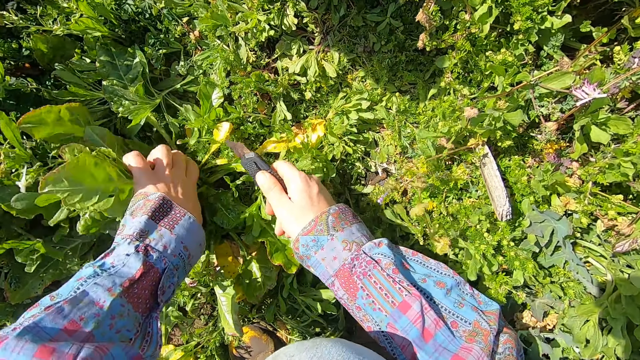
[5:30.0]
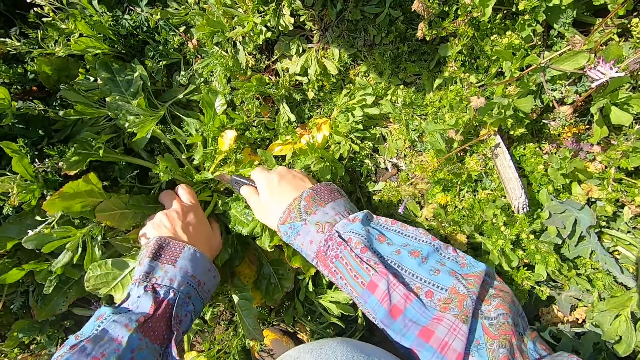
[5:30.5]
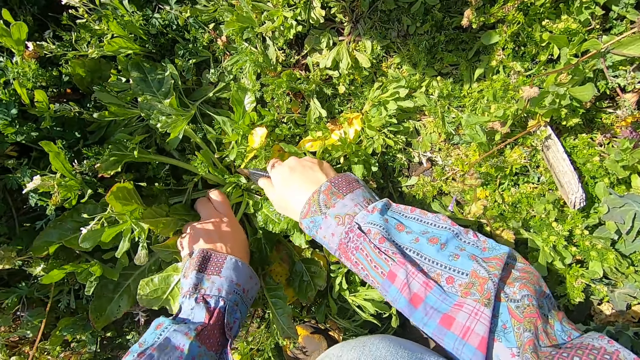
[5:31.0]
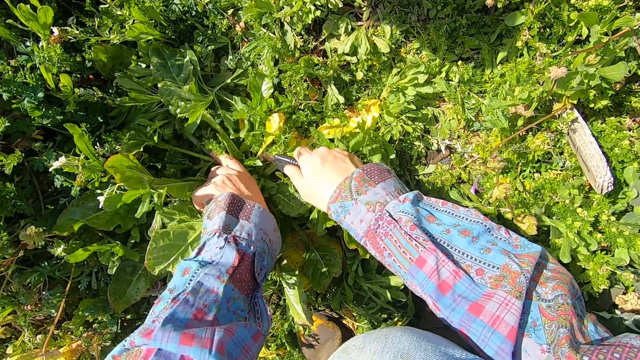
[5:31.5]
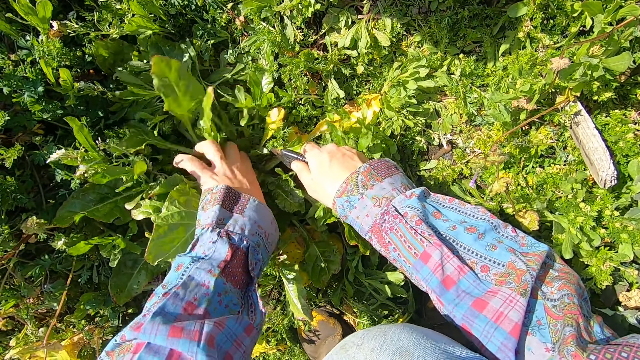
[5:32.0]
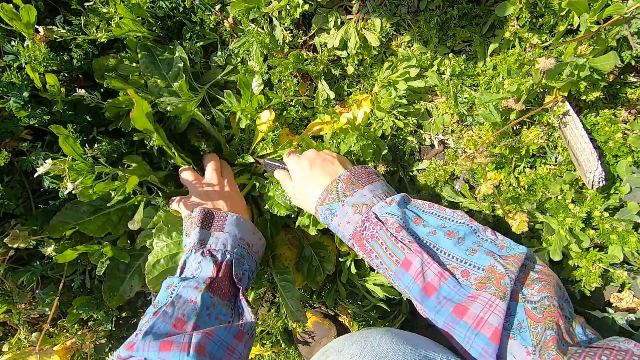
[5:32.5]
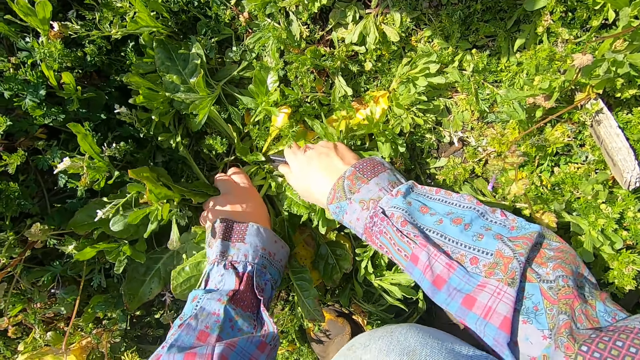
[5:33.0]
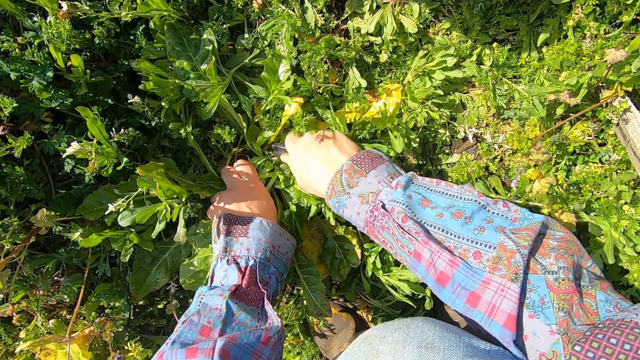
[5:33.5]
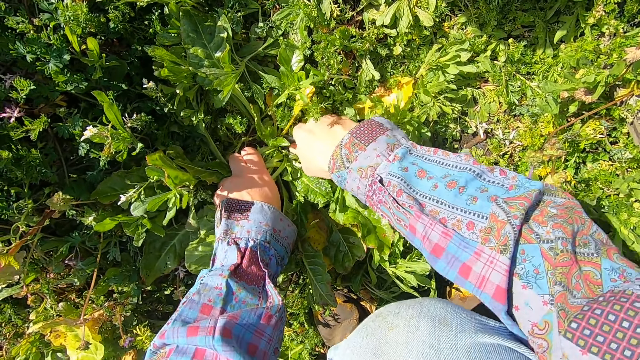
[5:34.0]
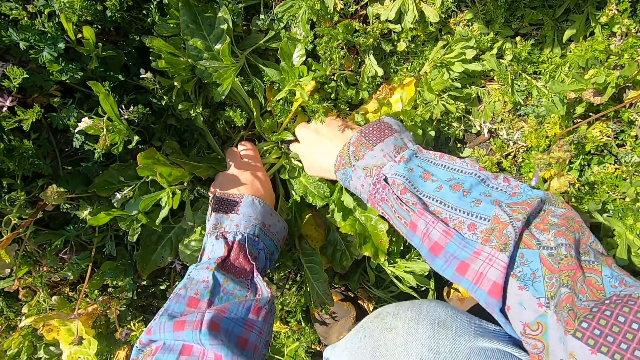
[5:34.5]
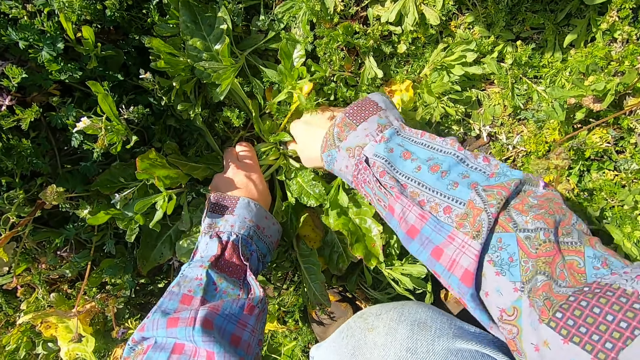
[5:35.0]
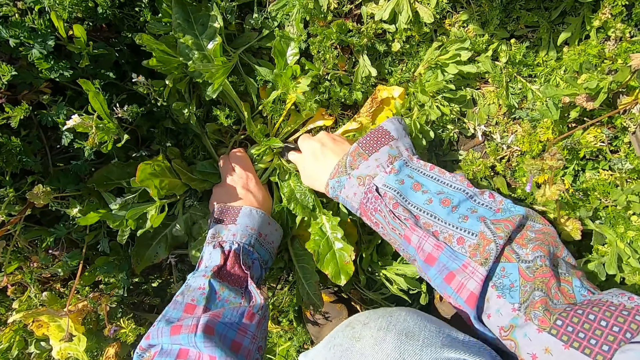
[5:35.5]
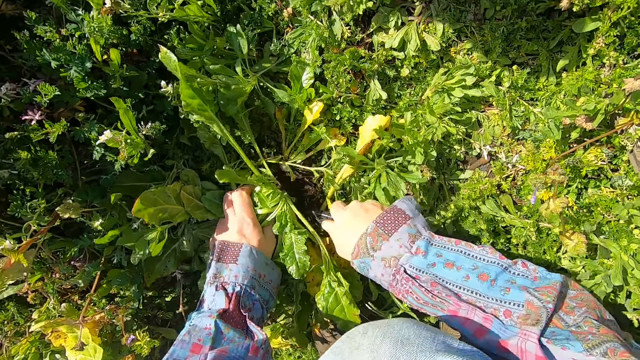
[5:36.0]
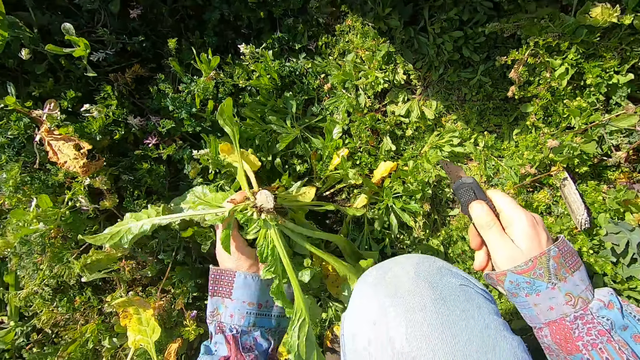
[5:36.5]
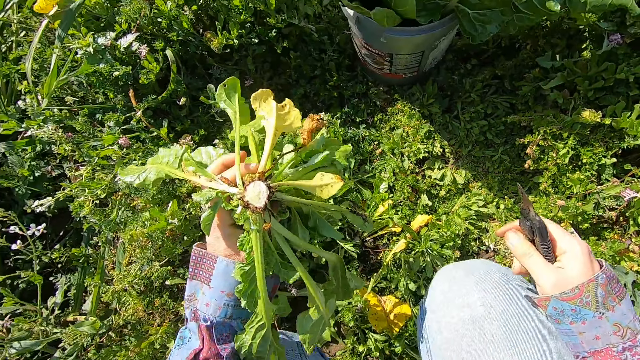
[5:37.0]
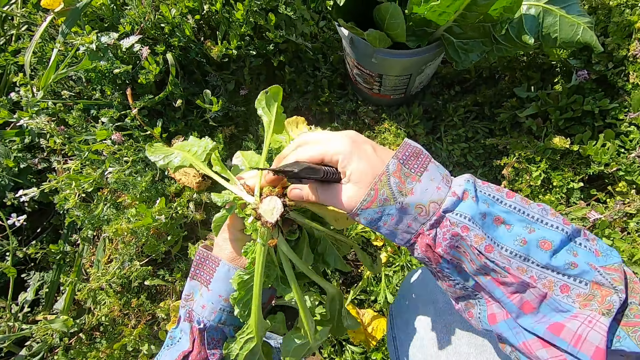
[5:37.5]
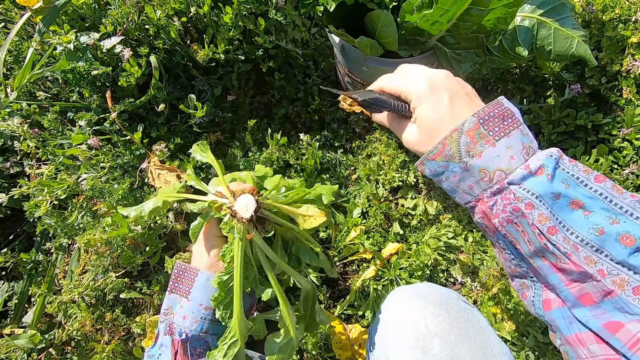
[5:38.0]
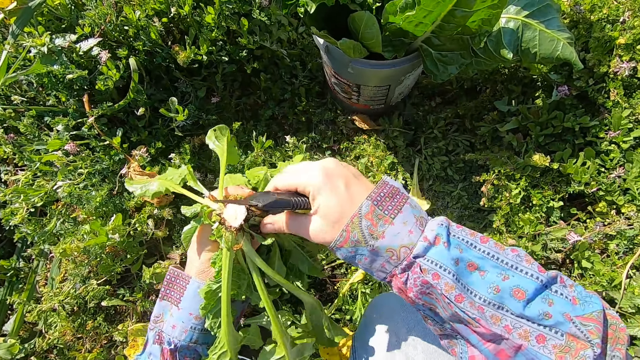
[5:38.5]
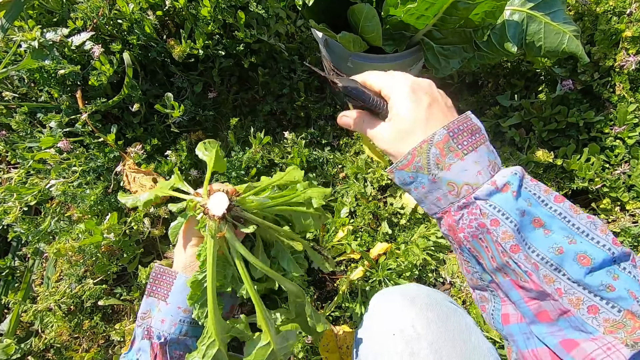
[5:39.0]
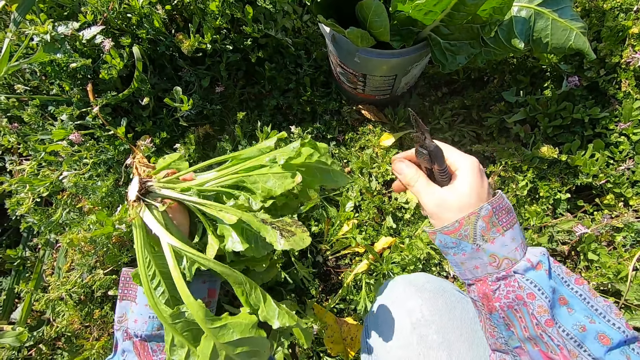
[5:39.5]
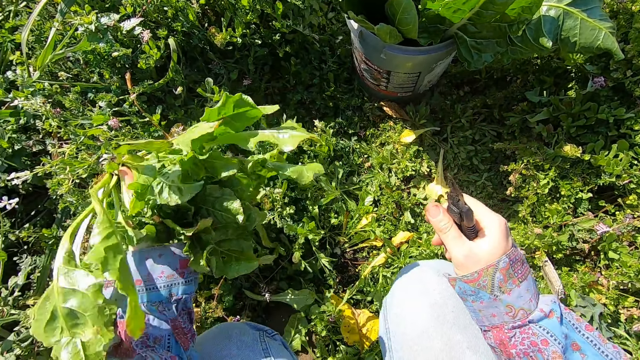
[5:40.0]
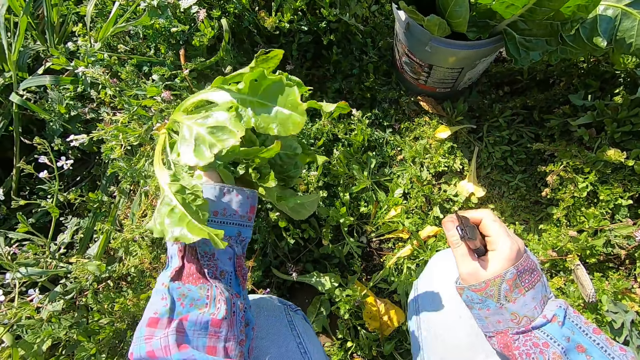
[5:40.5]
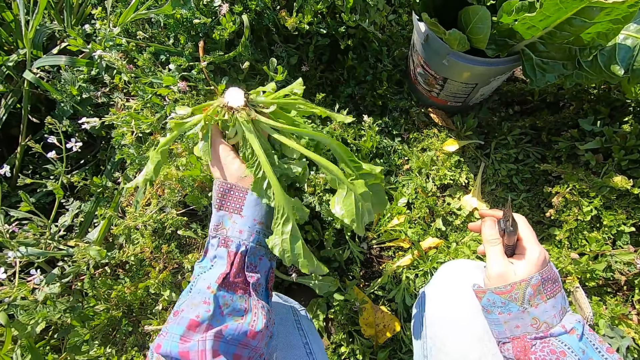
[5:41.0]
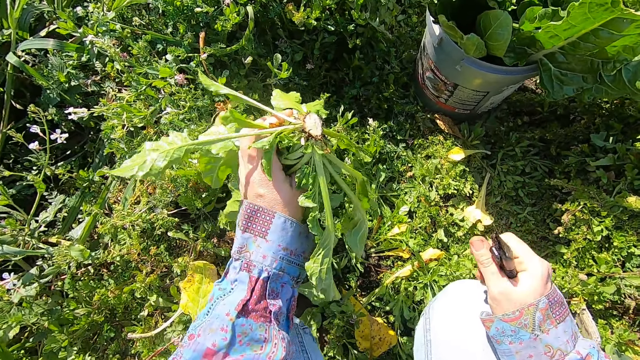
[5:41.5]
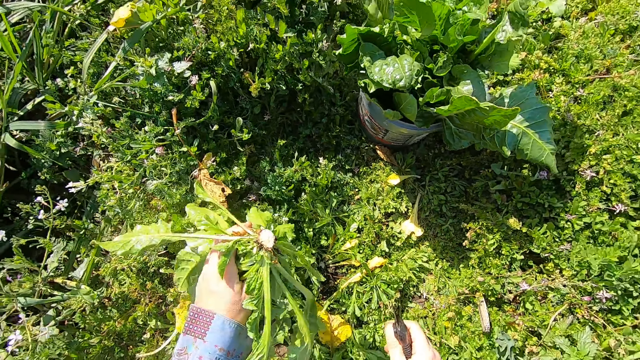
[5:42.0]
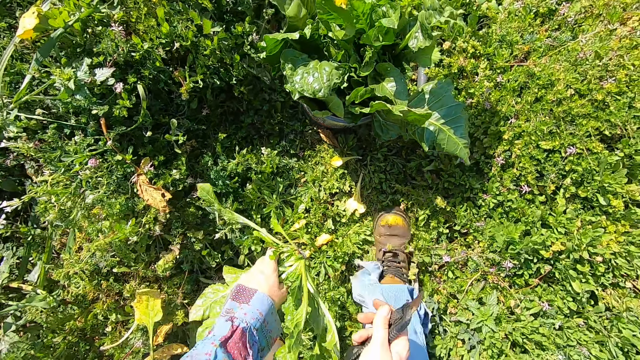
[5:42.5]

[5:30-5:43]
The camera wearer cuts a chard with the cutter. He removes the chard with his left hand. He breaks away bad branches from the chard with his right hand.

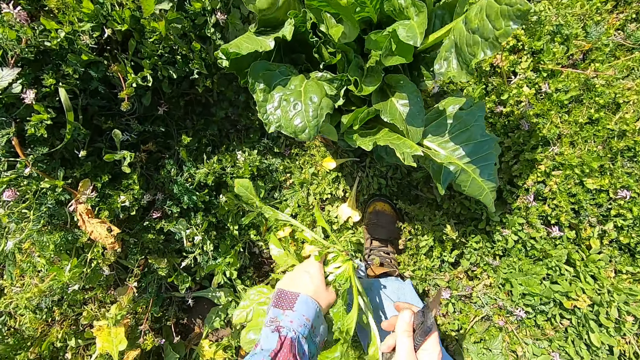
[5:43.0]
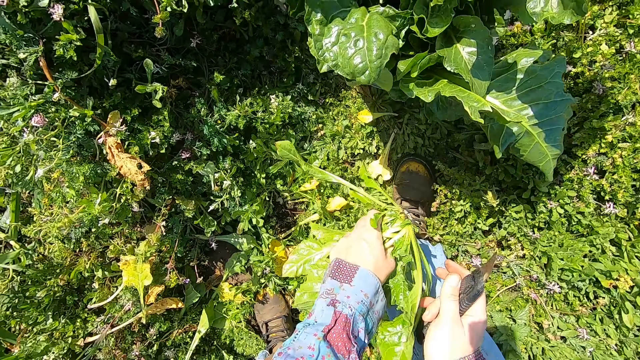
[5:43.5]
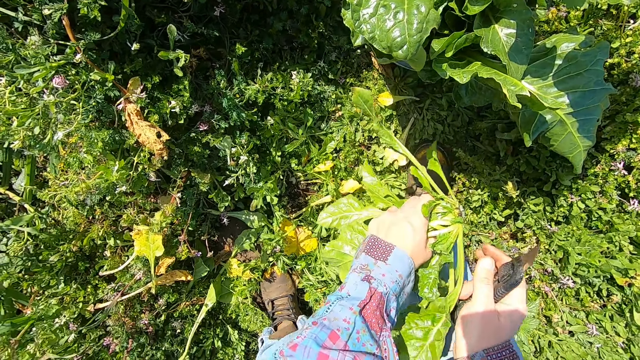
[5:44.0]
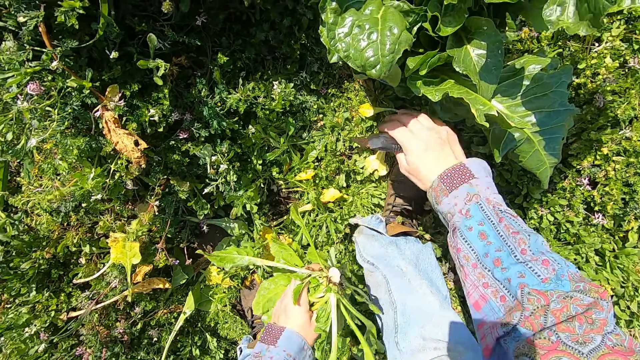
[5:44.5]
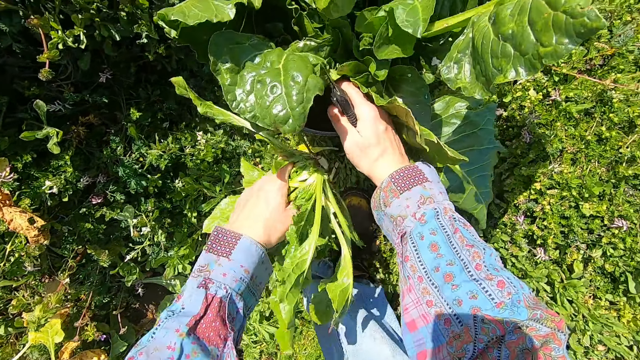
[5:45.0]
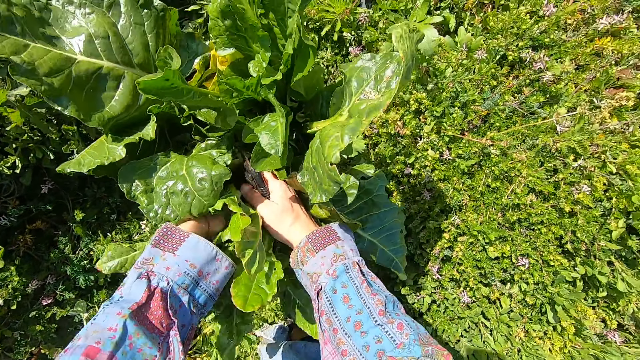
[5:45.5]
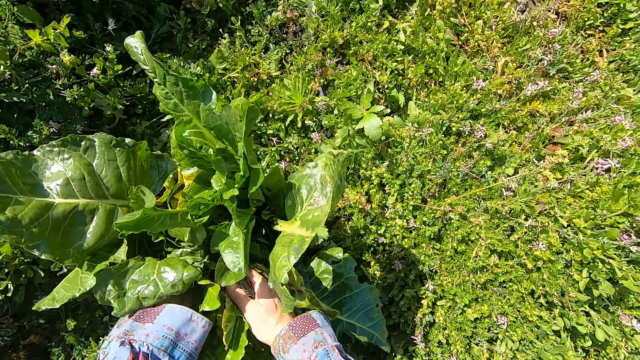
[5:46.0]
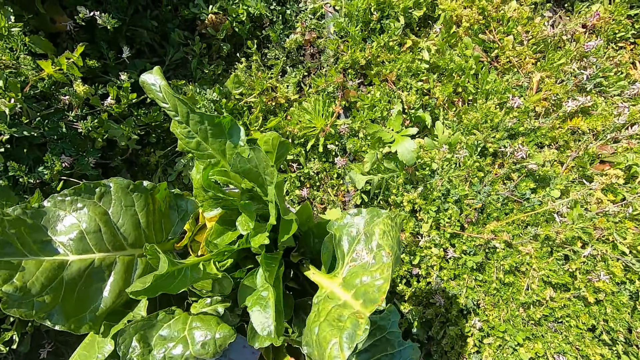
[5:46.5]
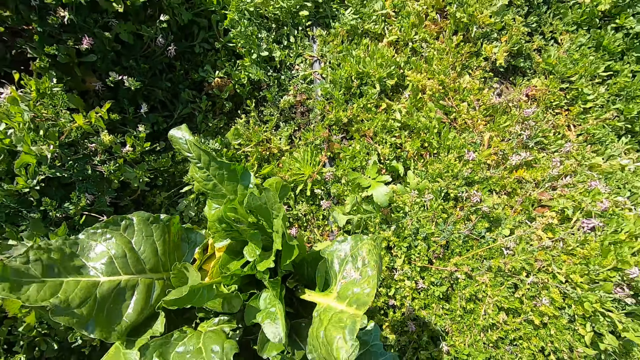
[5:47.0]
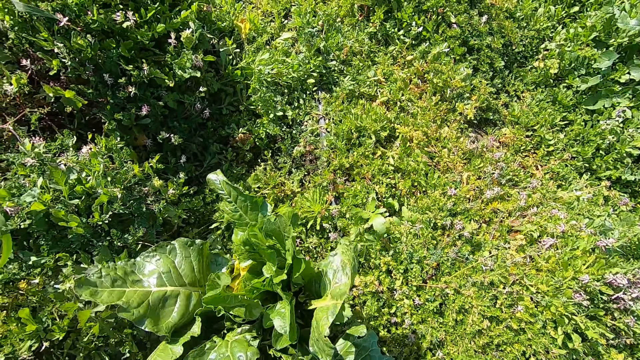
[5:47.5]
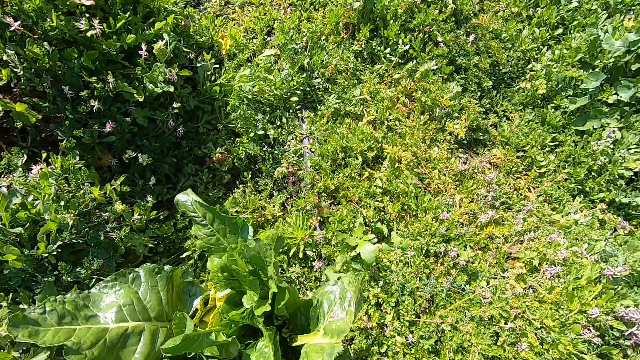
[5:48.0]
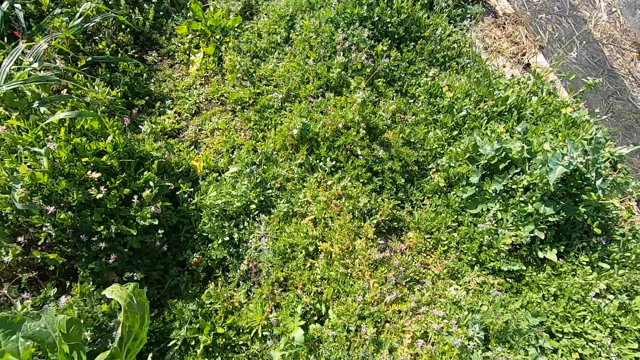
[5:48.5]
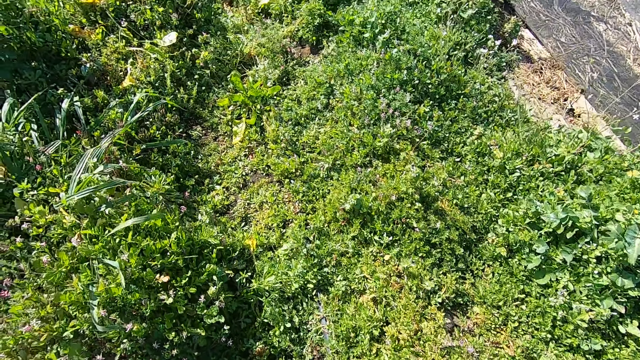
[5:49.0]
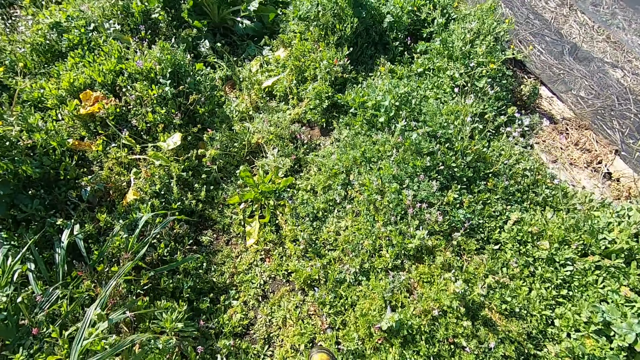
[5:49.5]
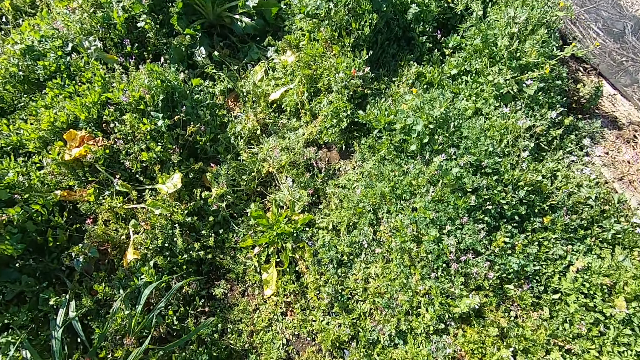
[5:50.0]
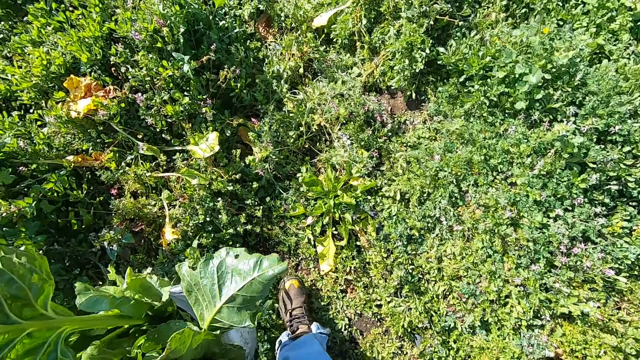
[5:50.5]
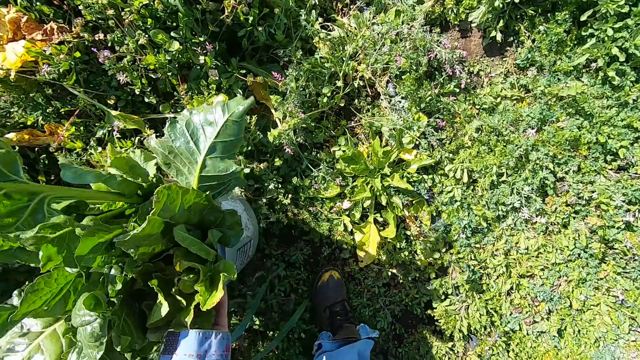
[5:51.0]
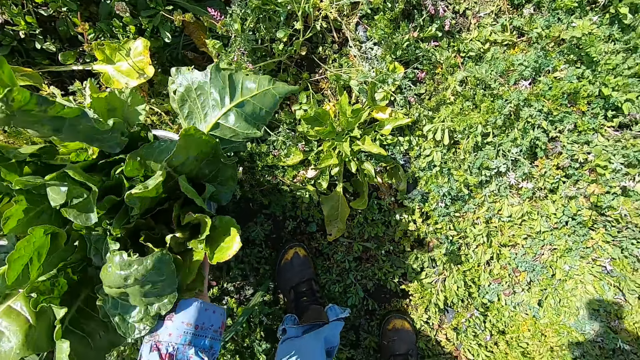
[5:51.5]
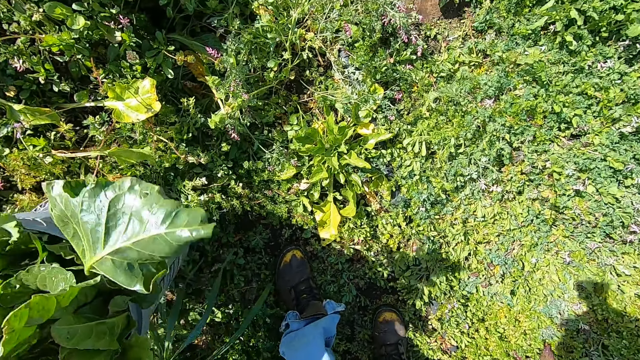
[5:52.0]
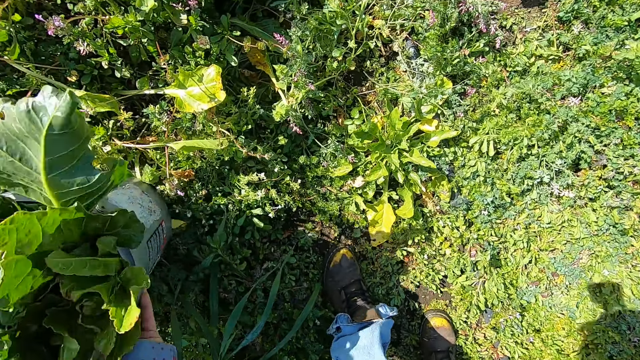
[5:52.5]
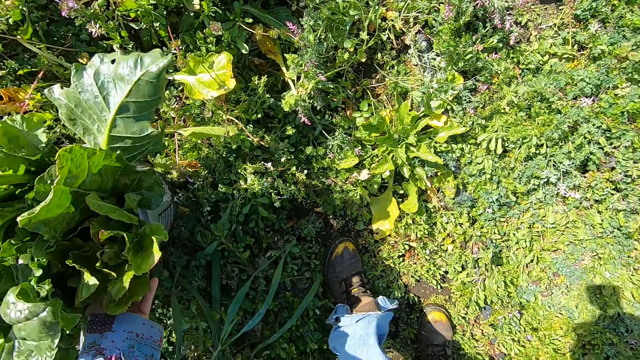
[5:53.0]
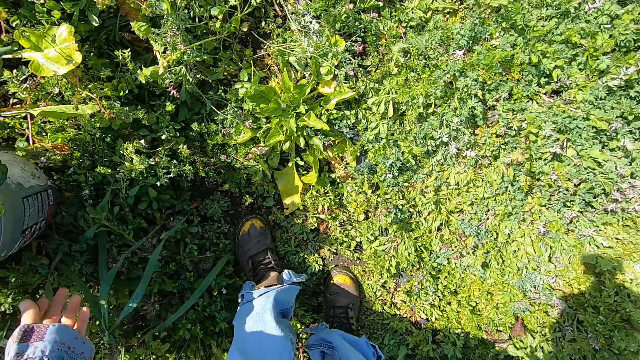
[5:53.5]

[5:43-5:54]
The camera wearer shoves aside other chards in the bucket with his right hand. He puts the chard into the bucket with his left hand. He carries the bucket, walks forward in the garden and drops the bucket on the floor.
